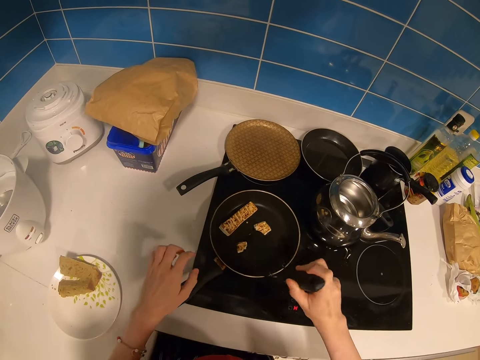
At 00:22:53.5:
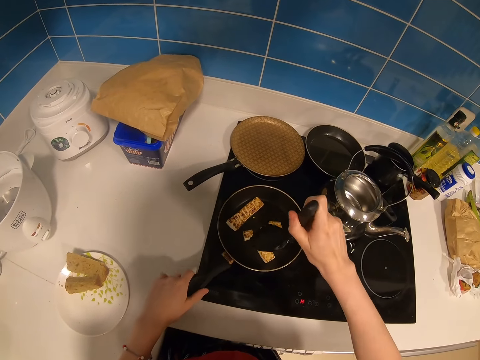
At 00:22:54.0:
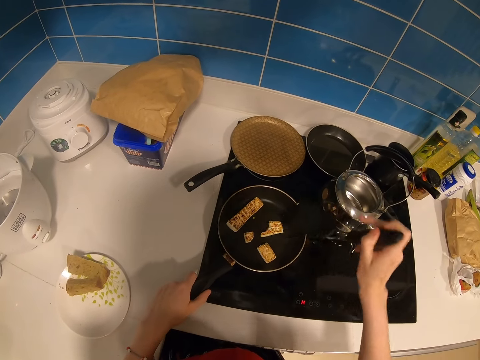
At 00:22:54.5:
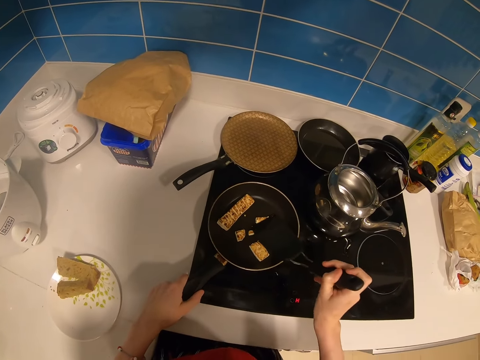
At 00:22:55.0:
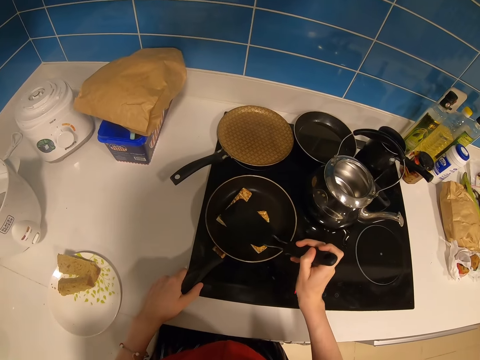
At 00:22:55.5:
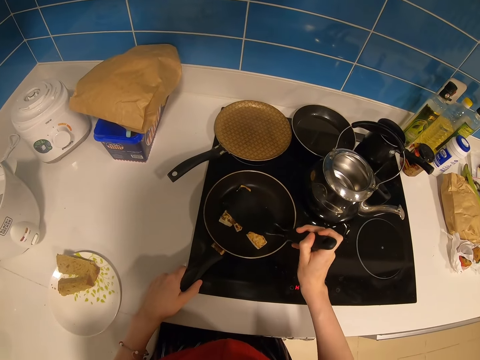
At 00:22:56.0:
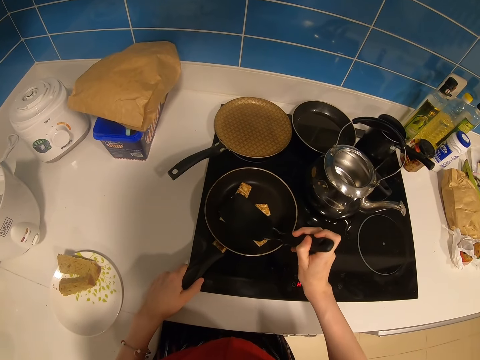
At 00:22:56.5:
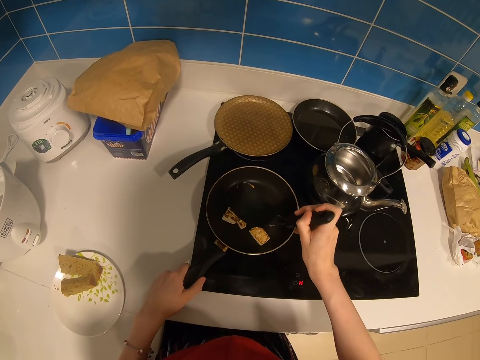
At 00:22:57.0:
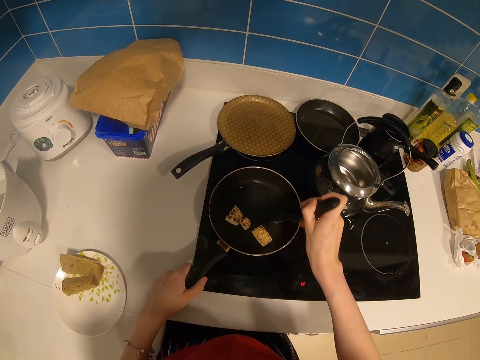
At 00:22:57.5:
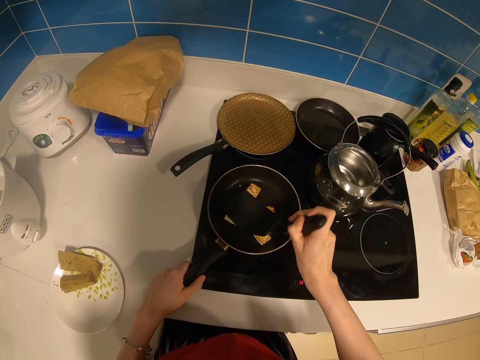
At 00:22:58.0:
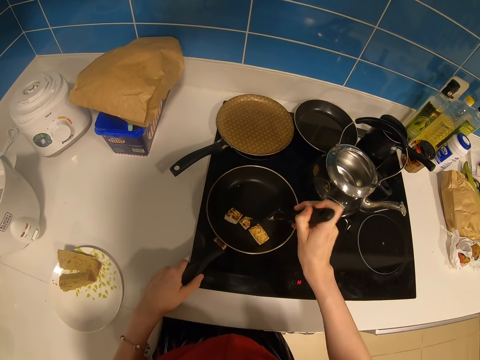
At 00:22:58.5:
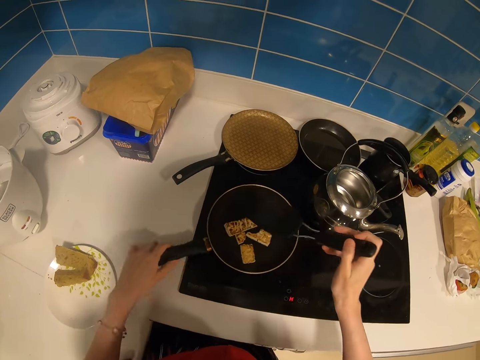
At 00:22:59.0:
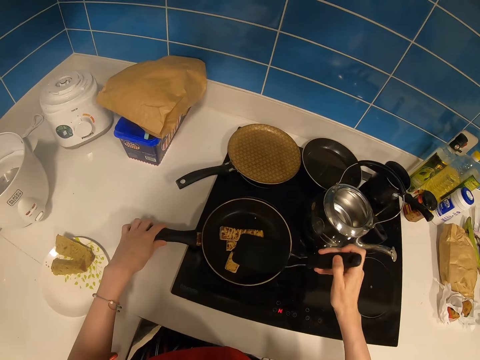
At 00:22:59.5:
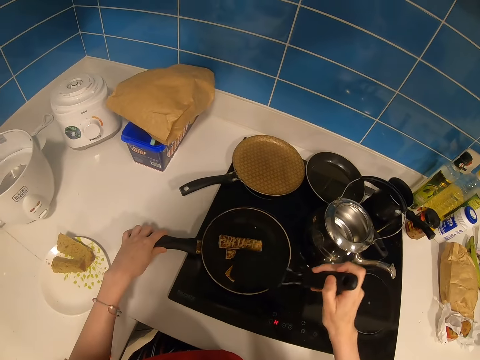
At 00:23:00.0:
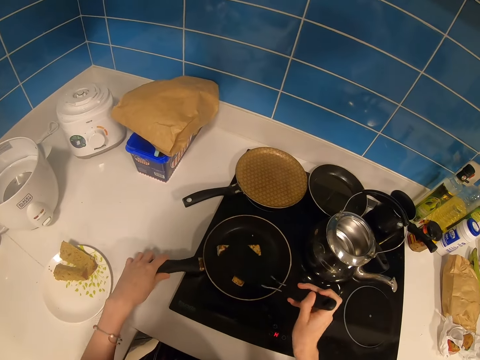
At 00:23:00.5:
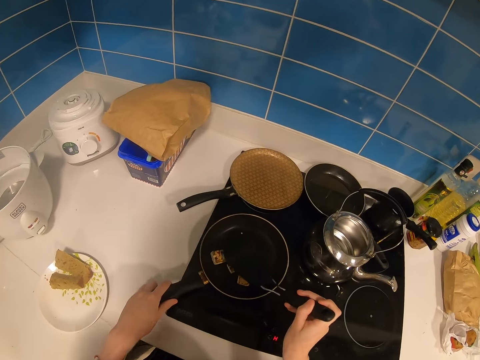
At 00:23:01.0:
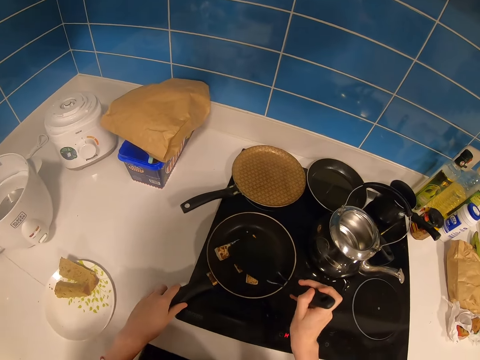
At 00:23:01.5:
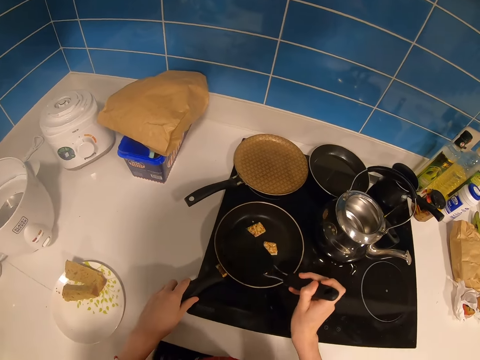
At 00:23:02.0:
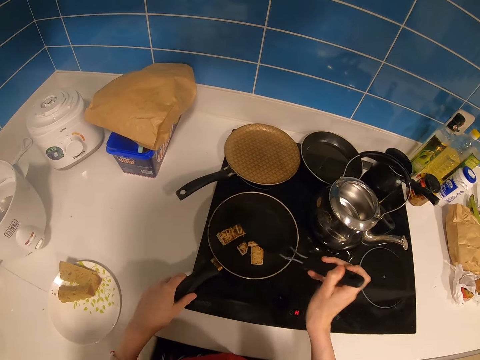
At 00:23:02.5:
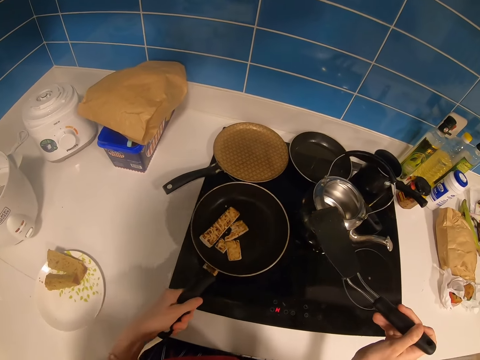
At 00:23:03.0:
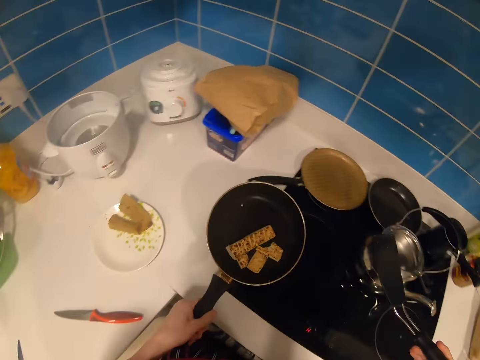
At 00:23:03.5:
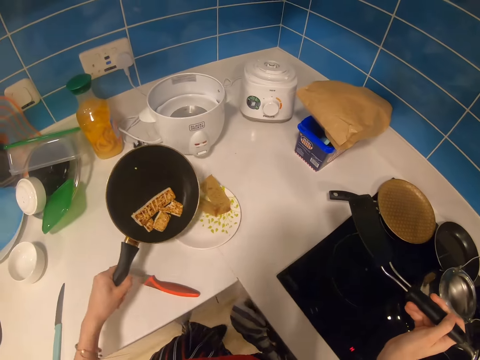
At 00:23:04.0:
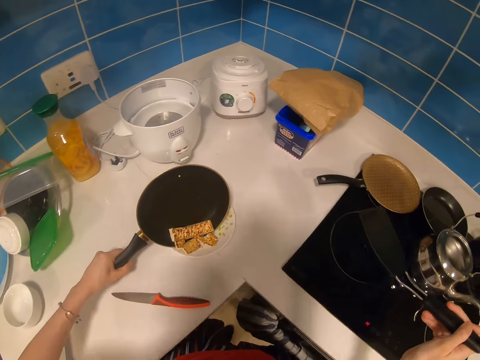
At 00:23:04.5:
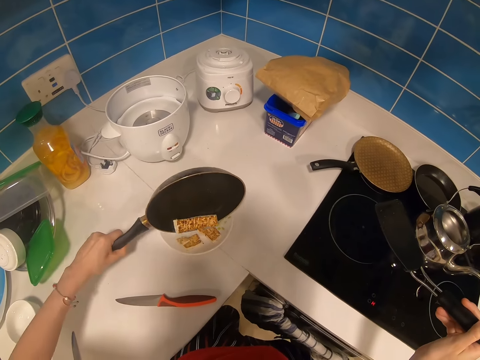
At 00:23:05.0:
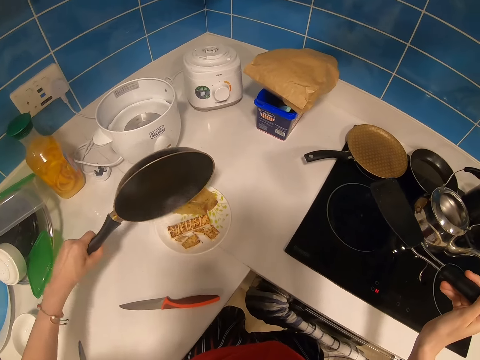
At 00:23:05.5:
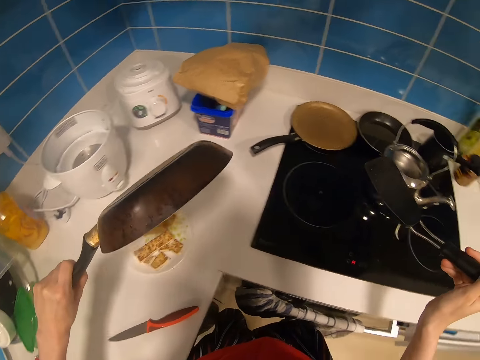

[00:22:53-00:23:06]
The camera wearer places something in the pan. They hold something with a serving spoon. They press the food in the pan. They take the cooking pan from the gas cooker and lift the pan. They pour the food on the plate.

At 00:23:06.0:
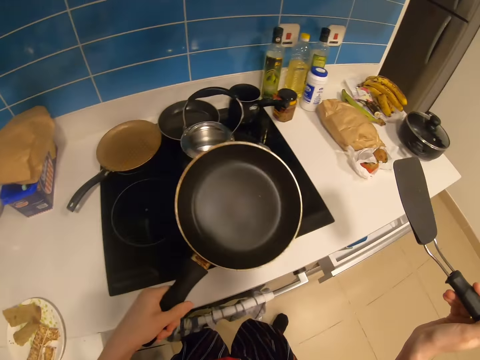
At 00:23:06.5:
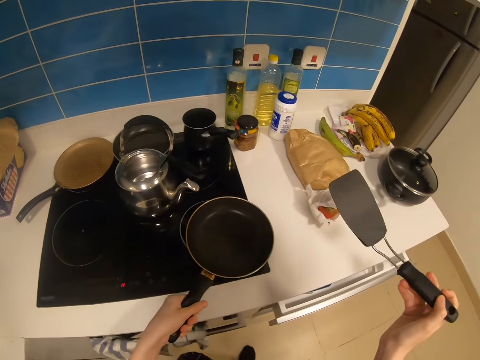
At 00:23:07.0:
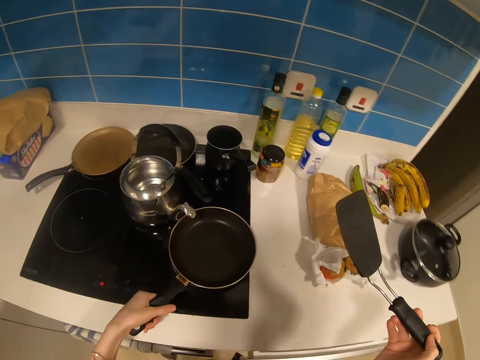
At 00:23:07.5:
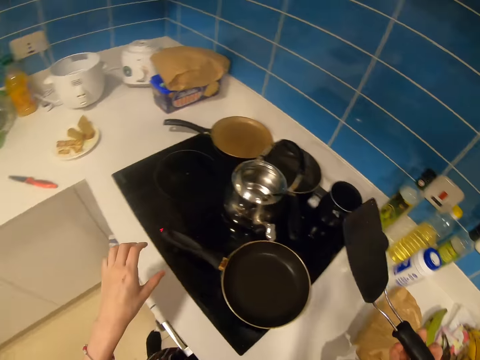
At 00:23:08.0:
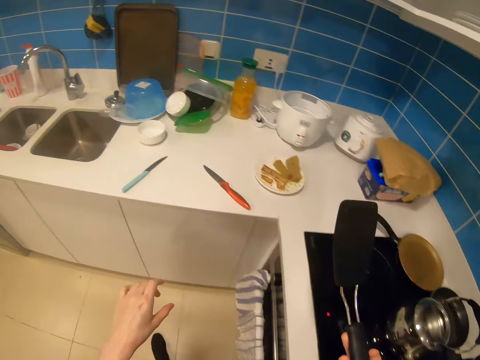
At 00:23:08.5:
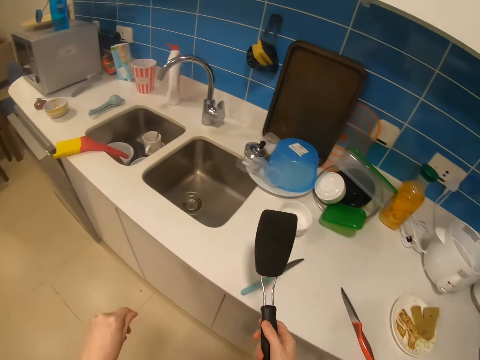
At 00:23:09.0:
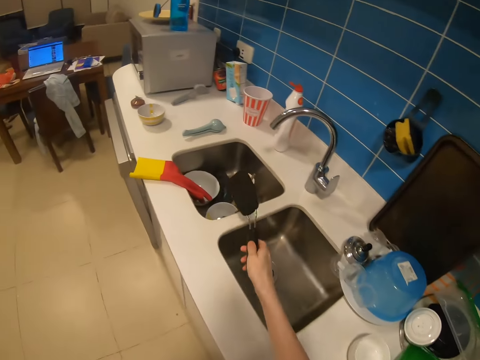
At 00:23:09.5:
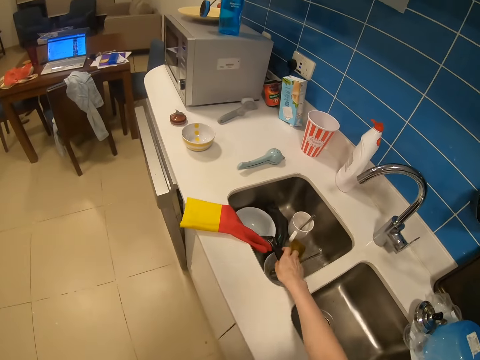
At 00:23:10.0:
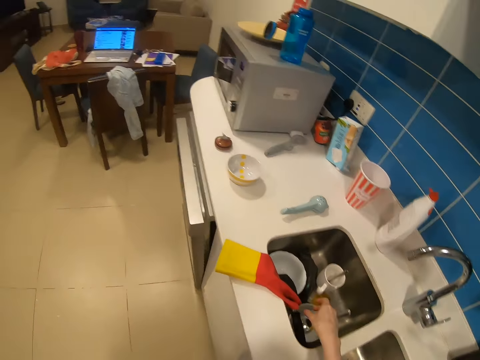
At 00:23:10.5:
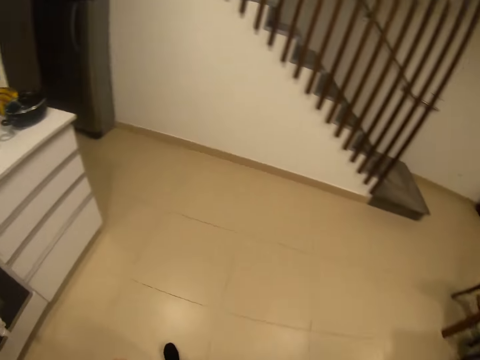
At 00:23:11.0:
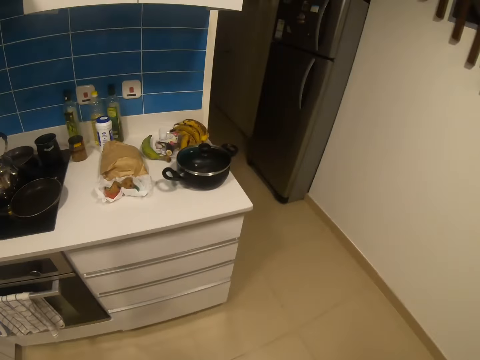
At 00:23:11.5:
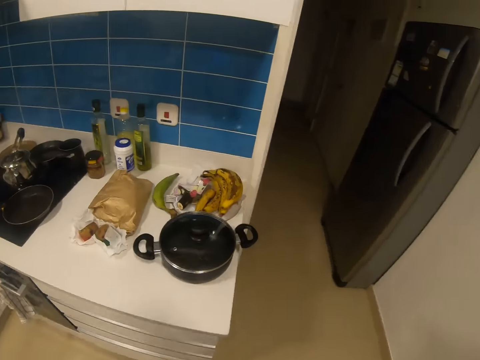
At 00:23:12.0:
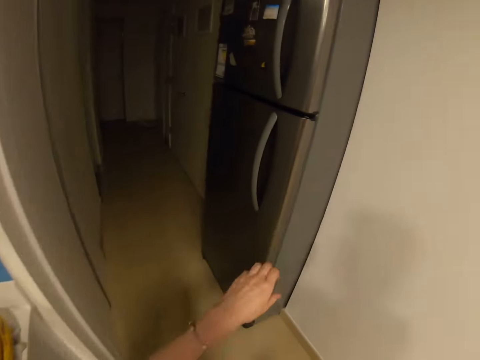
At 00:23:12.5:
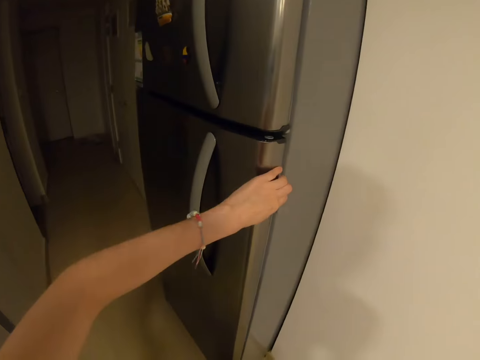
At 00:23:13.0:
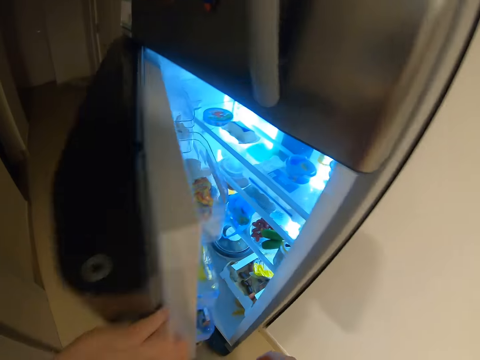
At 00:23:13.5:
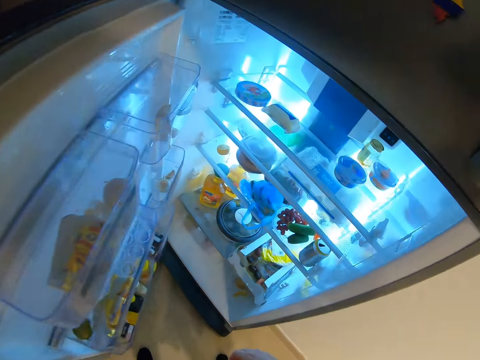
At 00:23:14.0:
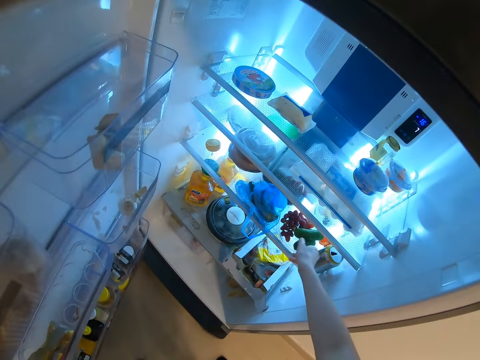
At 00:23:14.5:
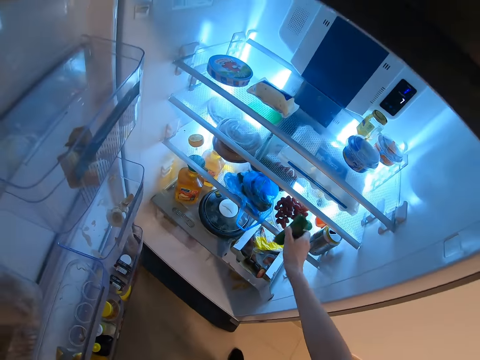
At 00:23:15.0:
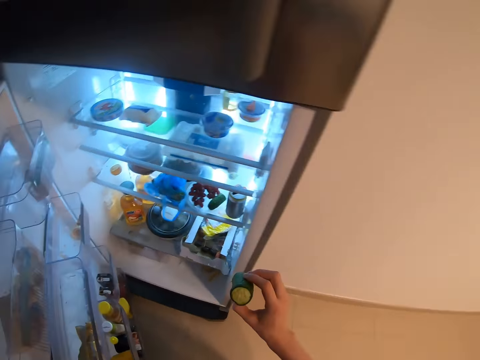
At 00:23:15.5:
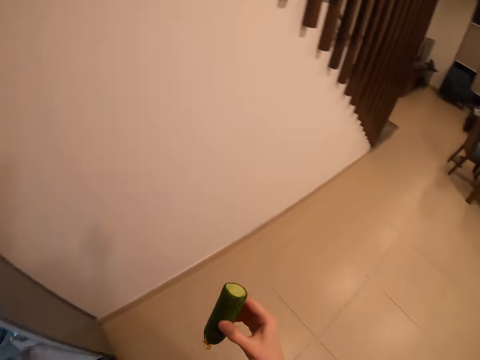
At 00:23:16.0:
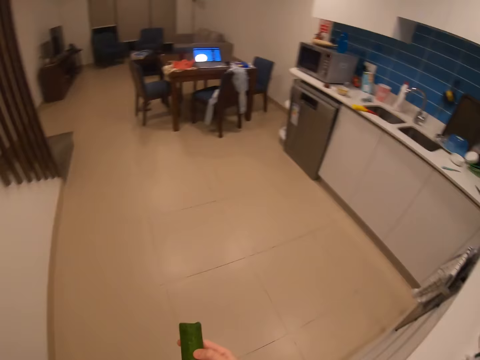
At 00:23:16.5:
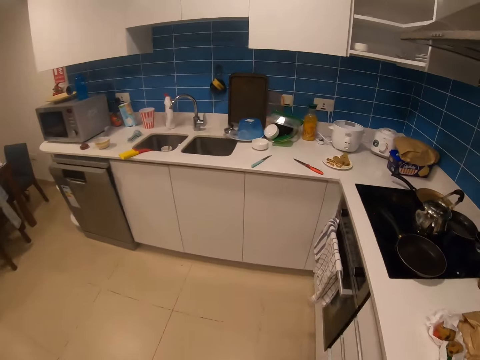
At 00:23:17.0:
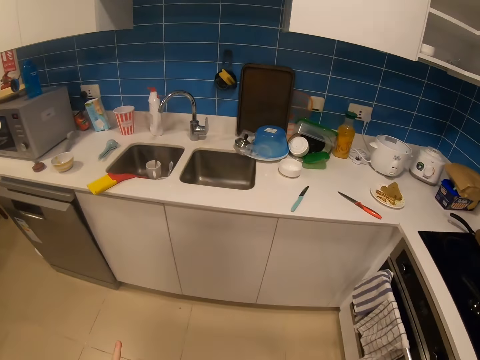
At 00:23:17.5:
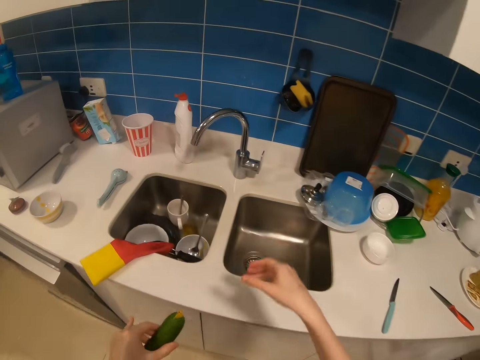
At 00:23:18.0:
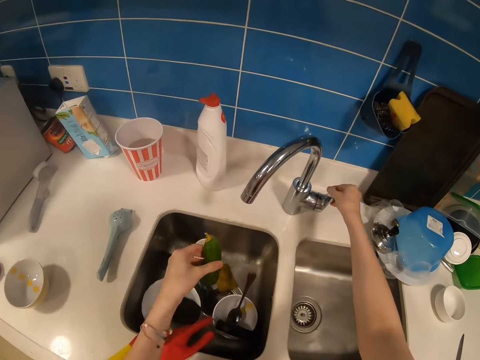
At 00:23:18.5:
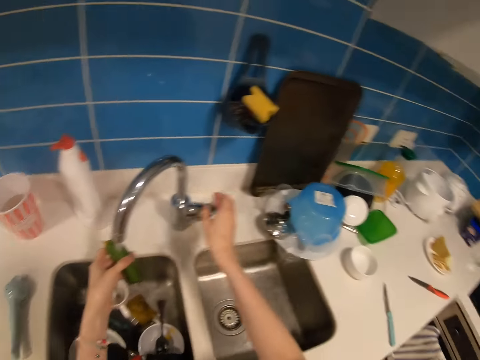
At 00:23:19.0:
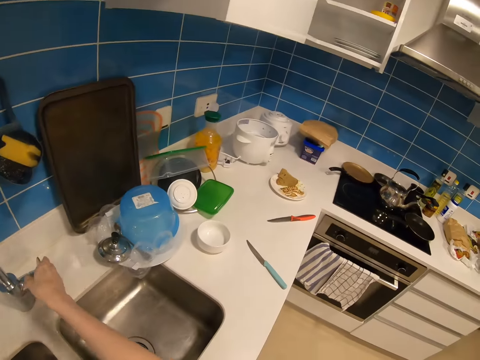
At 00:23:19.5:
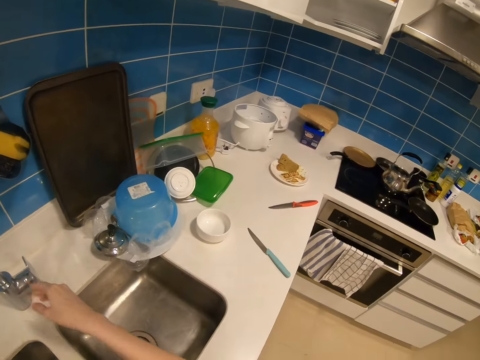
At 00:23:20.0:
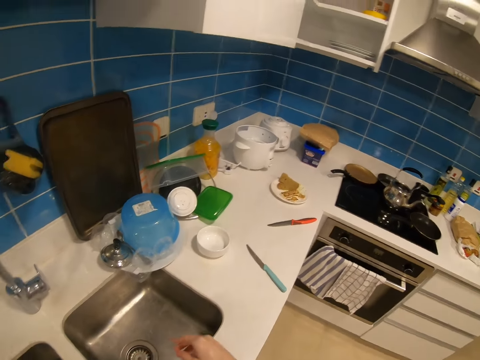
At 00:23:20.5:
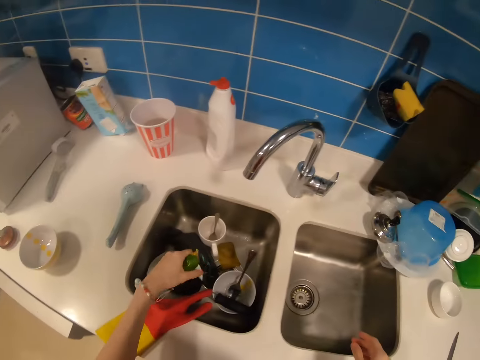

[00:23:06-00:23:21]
The camera wearer puts the cooking pan on the gas cooker. They walk around the kitchen. They put the cooking spatula in the kitchen sink. They walk around the room. They open the refrigerator in the kitchen and take a cucumber from the refrigerator. They walk towards the countertop. They open the kitchen tap and clean the cucumber in the kitchen.
